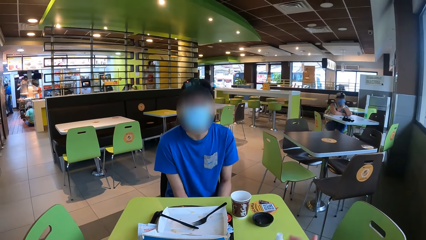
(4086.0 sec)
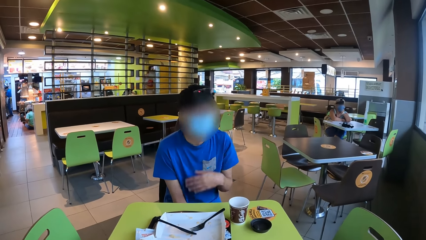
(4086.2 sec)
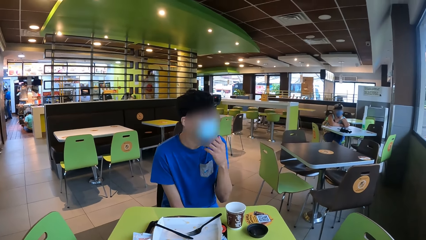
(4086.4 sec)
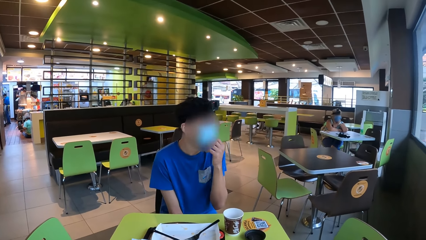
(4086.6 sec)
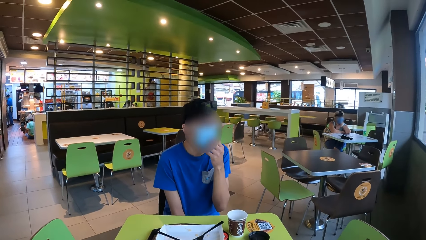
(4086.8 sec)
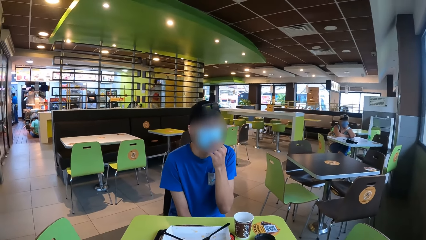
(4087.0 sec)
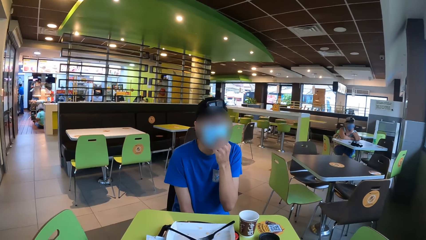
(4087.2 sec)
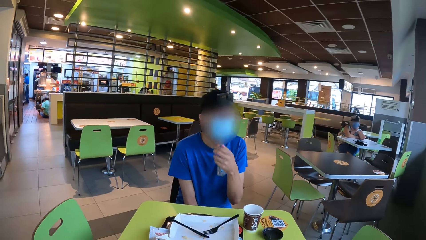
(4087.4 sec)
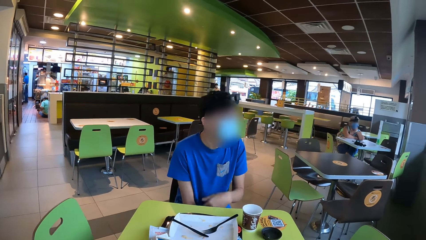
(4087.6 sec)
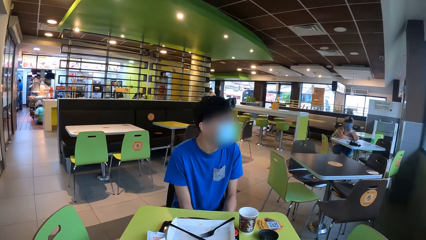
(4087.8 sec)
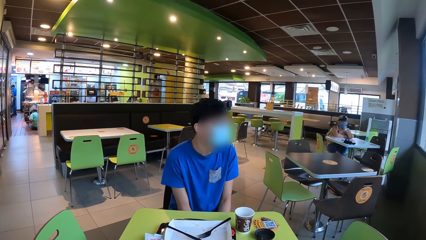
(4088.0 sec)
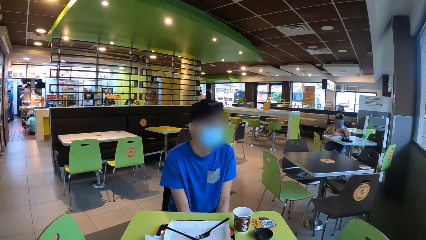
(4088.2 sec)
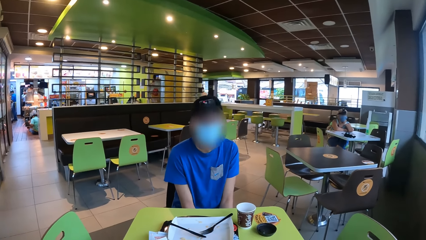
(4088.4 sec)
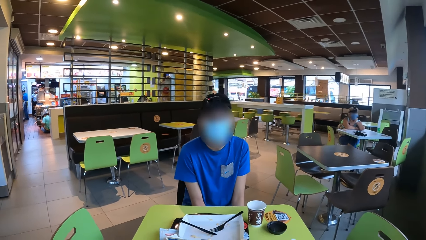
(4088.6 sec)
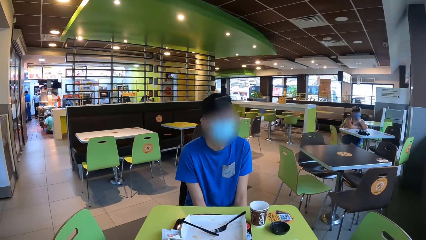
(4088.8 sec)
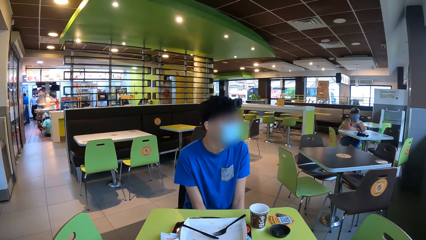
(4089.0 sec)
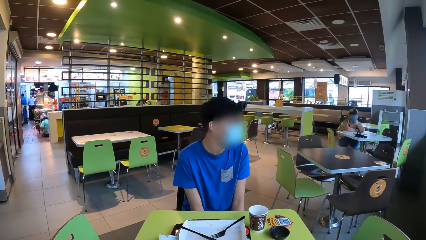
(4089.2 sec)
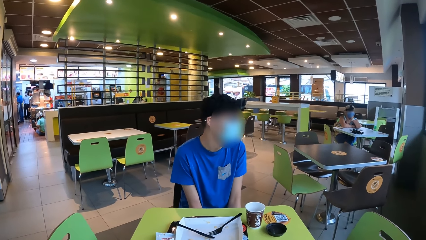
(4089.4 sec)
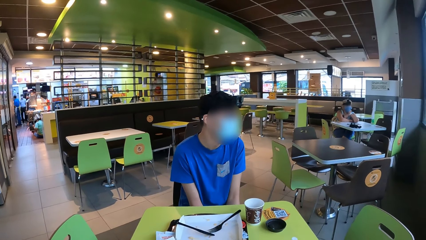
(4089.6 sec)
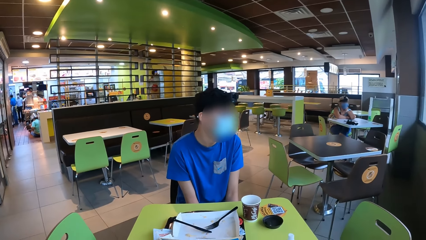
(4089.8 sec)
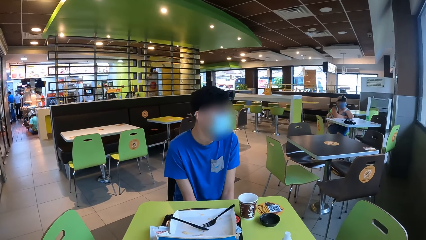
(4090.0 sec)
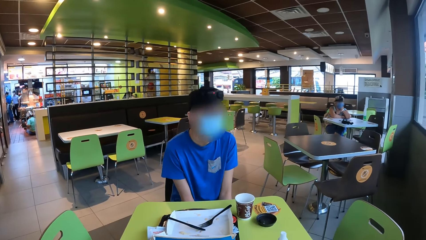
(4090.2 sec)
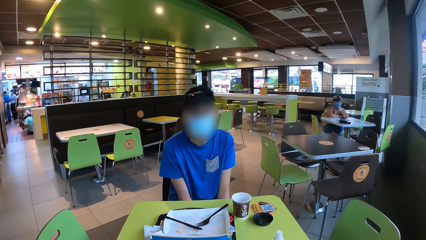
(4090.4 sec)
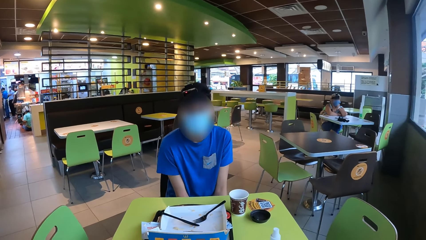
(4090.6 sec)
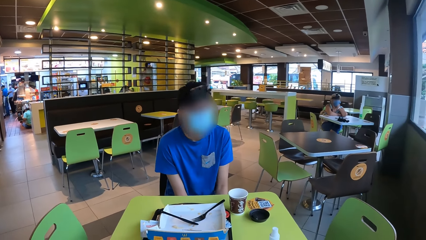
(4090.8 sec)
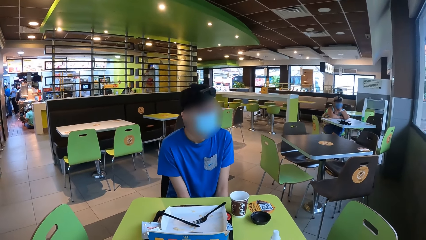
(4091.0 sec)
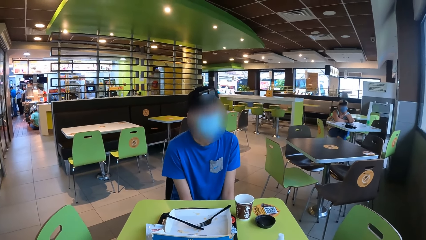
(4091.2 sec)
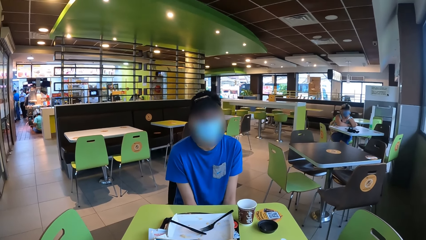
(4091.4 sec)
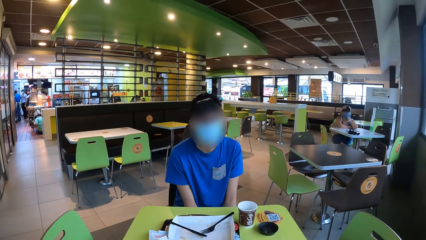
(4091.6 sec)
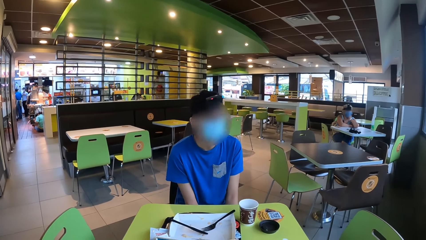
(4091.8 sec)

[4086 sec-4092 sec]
The camera wearer drops the bottle on the table.

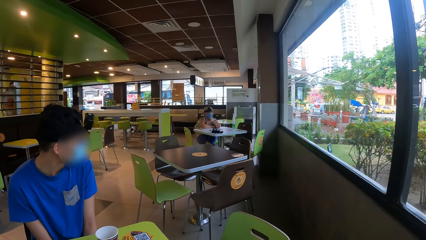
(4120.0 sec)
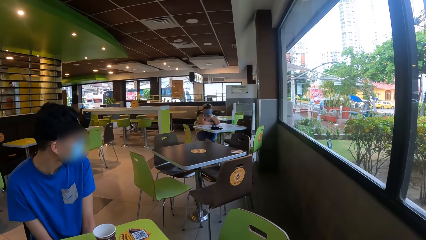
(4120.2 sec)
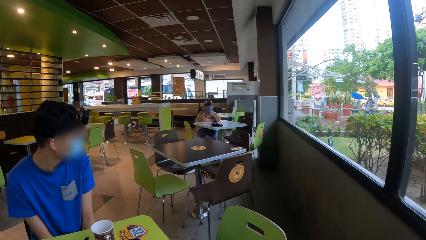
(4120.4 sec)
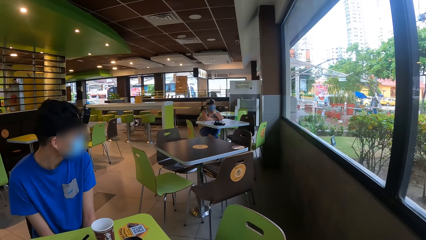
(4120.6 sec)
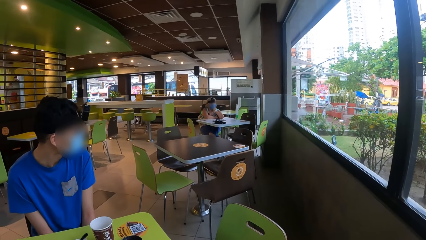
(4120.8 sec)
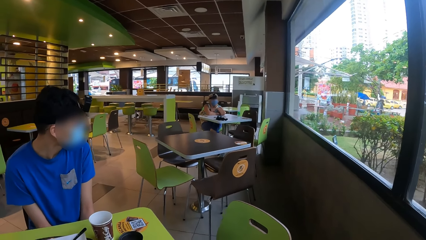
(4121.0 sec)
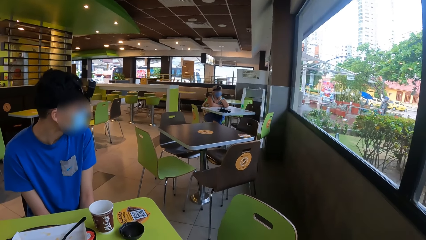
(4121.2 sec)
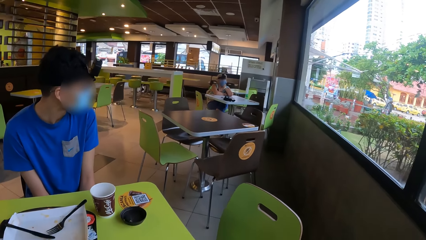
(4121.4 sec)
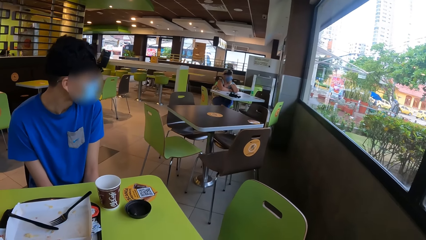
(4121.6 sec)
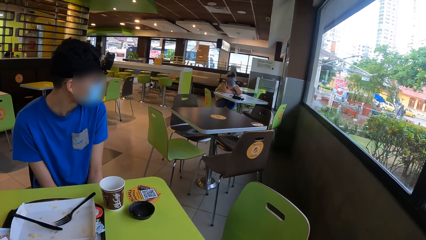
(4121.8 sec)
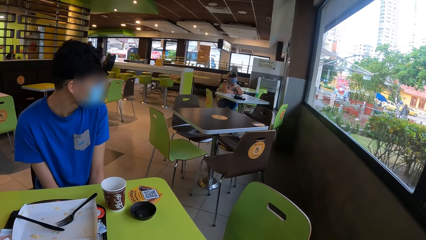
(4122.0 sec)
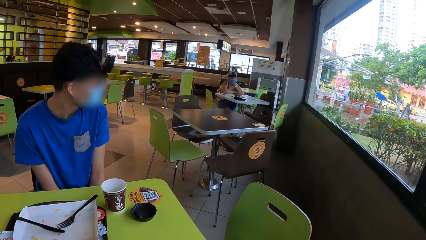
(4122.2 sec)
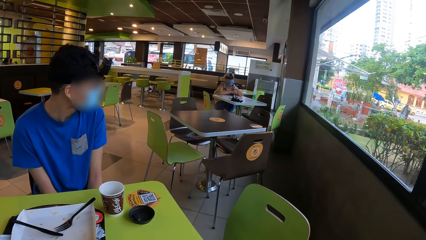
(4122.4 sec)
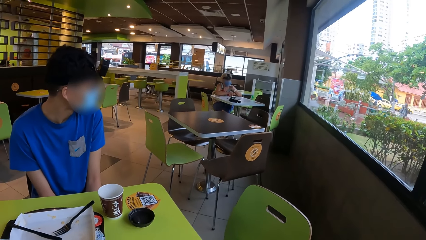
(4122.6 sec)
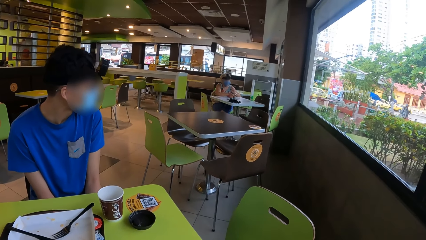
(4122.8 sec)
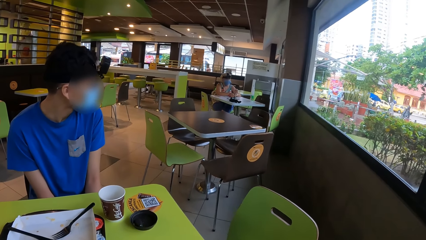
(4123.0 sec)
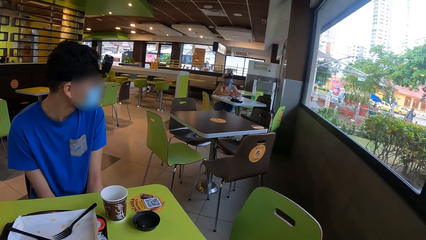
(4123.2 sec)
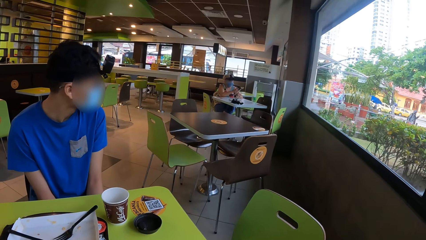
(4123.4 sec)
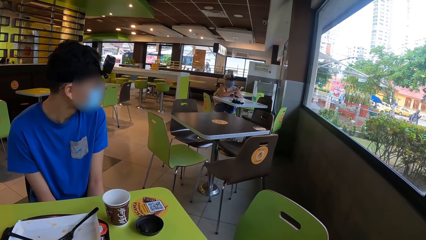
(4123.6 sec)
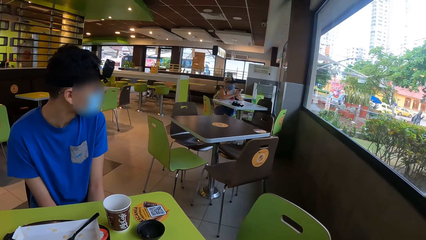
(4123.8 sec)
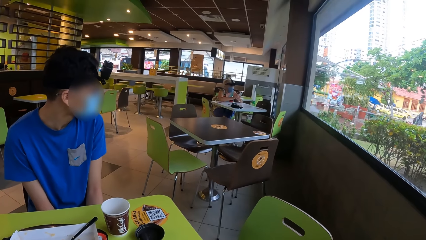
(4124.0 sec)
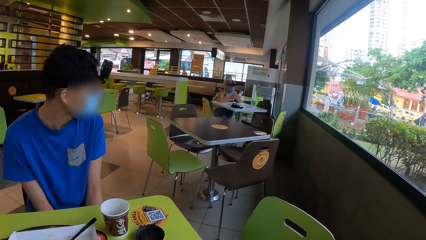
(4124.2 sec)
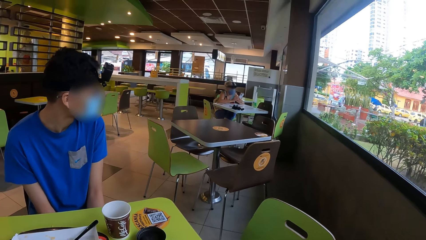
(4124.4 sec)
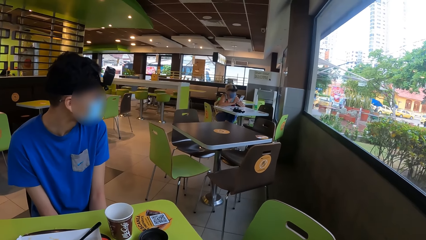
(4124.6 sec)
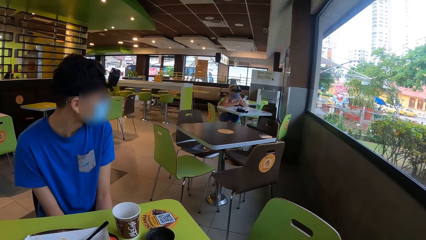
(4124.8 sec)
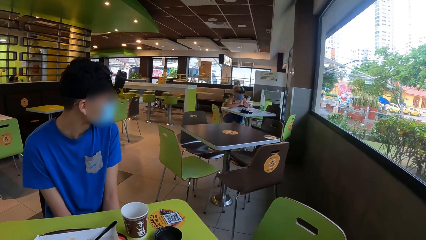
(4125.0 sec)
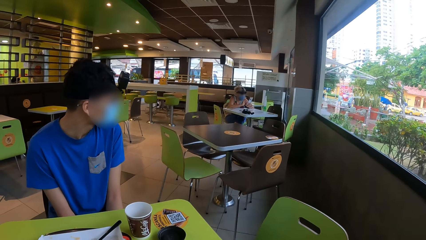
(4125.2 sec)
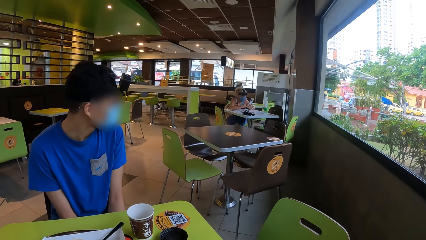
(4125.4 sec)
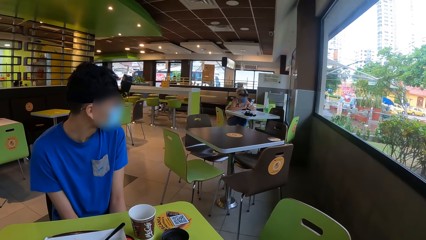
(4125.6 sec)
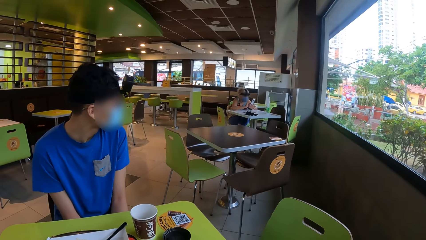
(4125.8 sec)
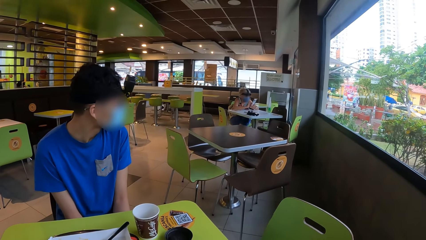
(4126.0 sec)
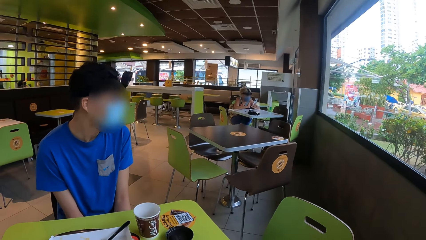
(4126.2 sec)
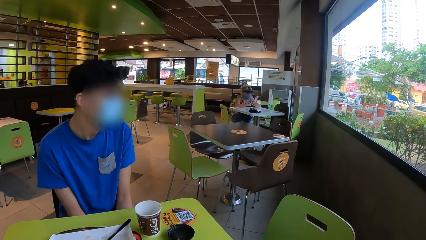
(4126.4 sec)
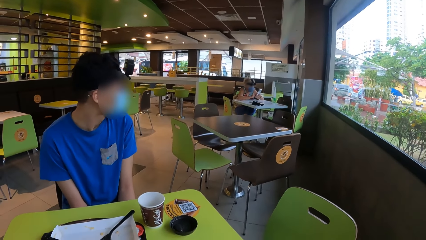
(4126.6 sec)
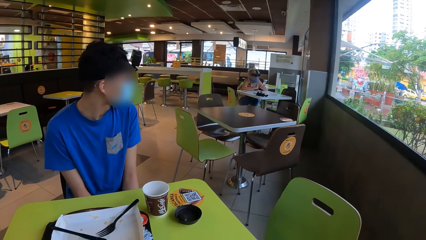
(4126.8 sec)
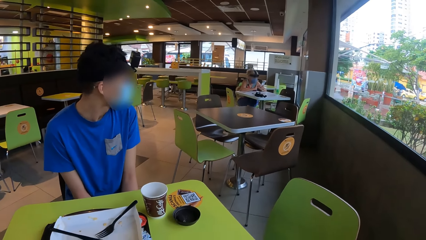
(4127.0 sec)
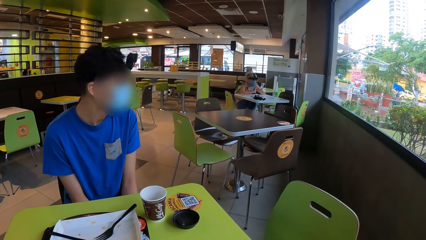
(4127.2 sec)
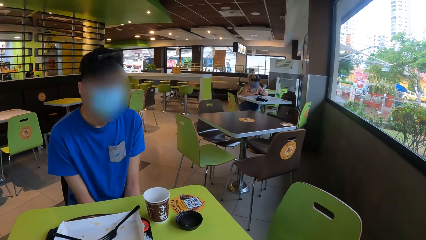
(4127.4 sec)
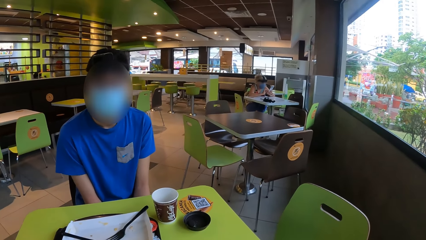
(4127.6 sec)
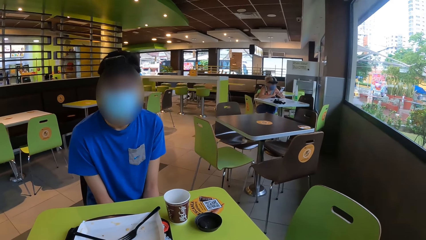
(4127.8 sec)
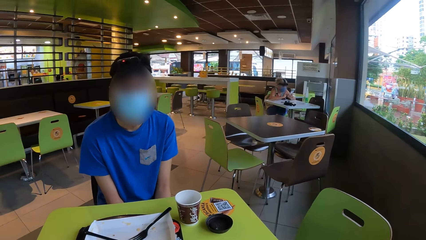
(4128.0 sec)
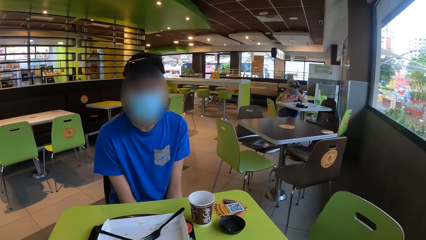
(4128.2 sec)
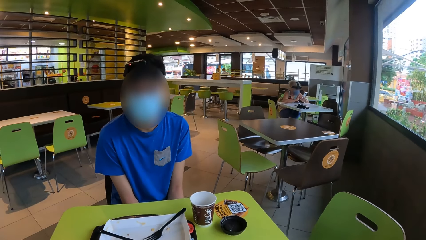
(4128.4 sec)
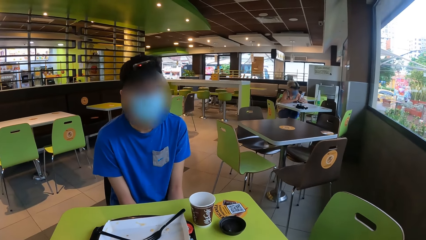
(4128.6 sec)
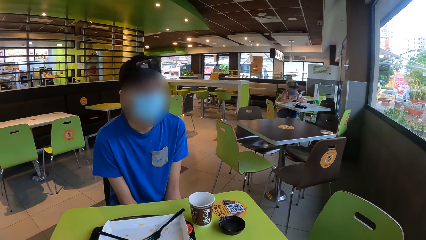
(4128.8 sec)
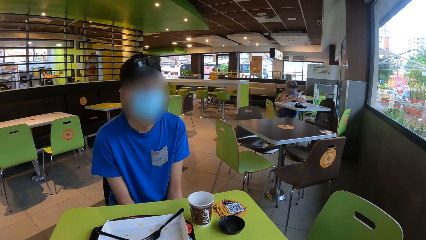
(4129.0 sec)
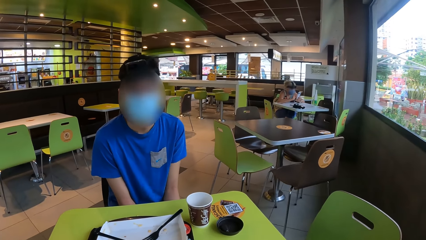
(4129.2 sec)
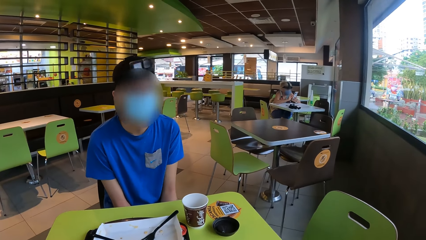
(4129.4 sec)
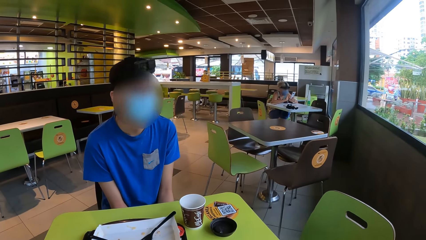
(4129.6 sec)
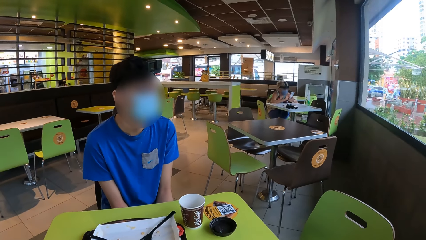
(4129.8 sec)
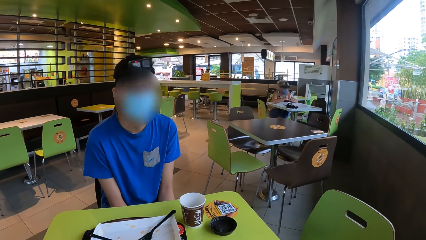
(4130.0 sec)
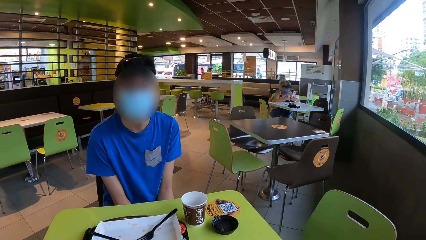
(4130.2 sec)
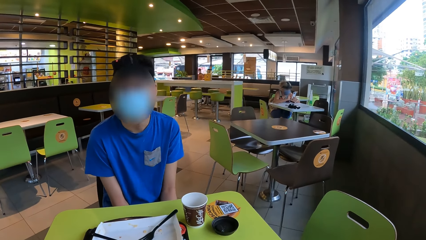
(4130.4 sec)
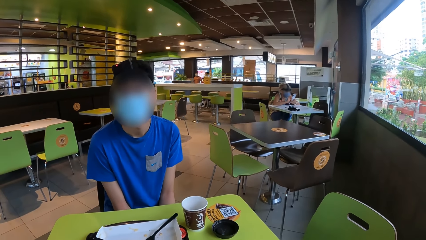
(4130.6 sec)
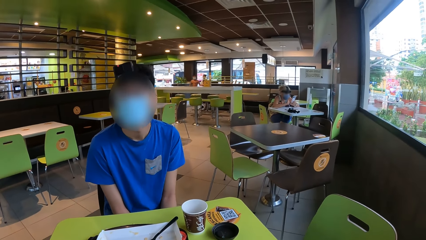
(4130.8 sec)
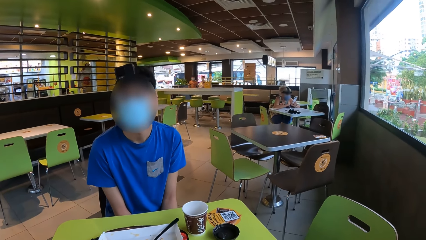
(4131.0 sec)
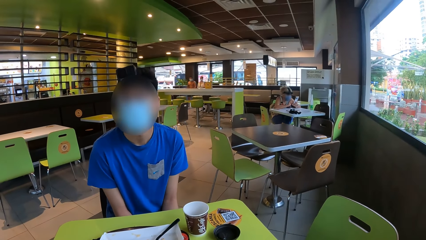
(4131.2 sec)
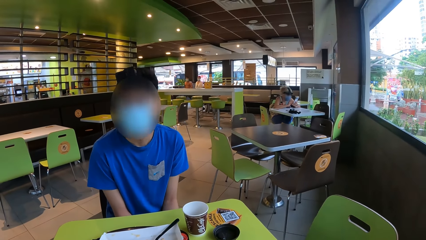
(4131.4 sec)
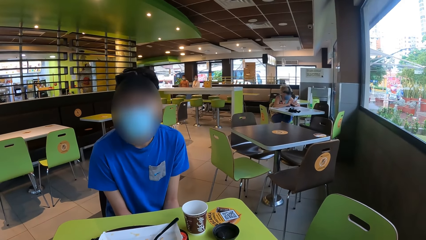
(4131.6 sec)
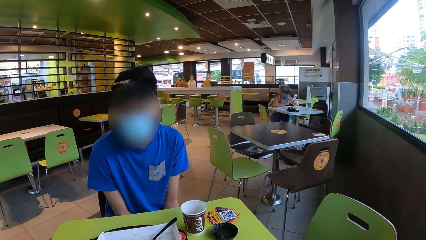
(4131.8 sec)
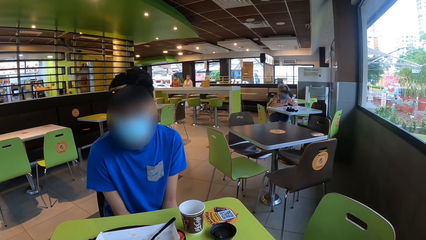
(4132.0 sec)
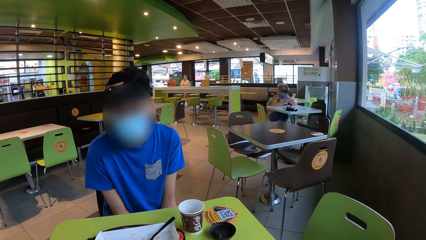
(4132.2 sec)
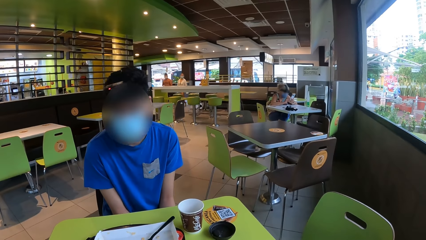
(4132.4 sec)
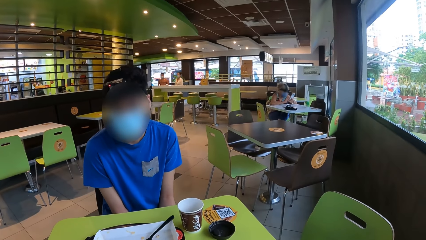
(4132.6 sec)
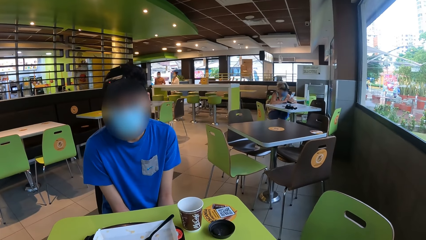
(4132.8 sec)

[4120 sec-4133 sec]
The camera wearer looks around. A man looks through the window.
